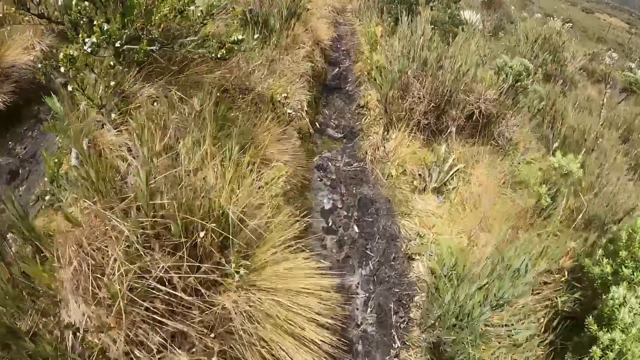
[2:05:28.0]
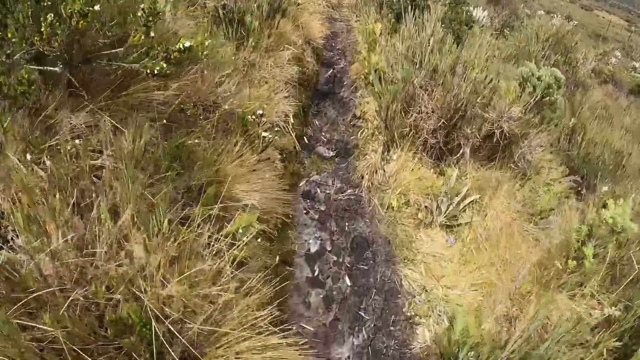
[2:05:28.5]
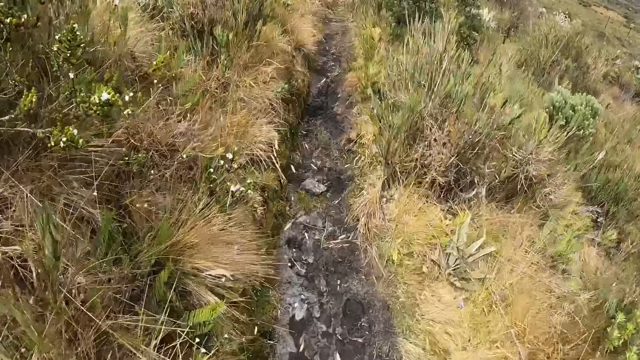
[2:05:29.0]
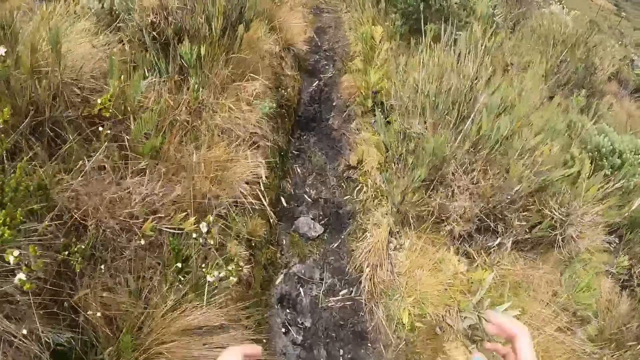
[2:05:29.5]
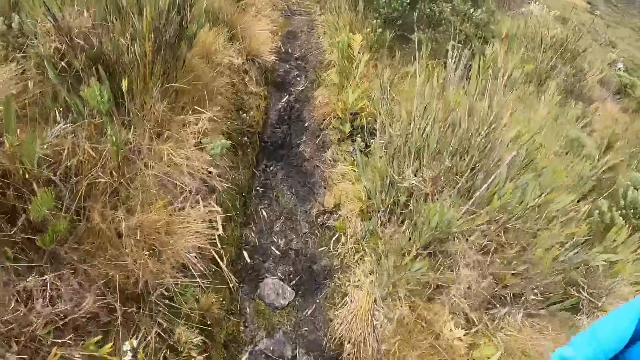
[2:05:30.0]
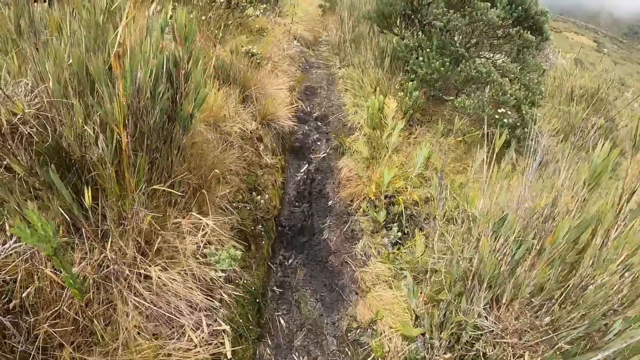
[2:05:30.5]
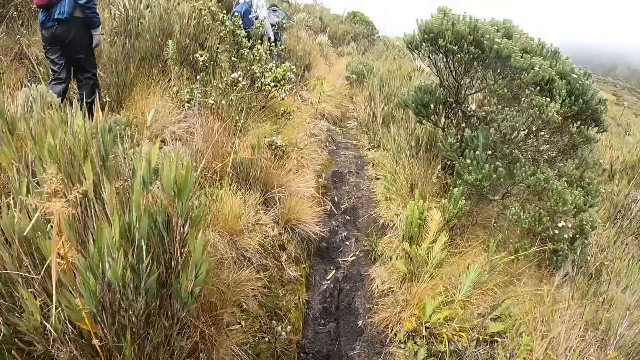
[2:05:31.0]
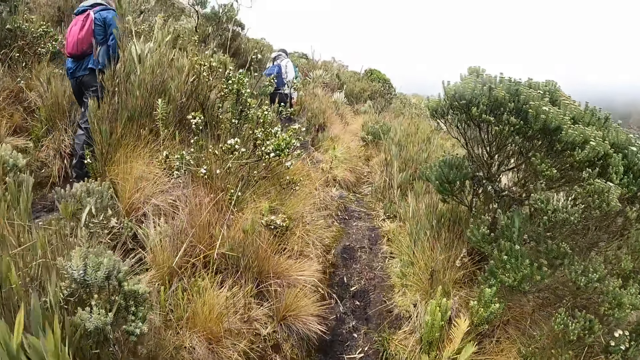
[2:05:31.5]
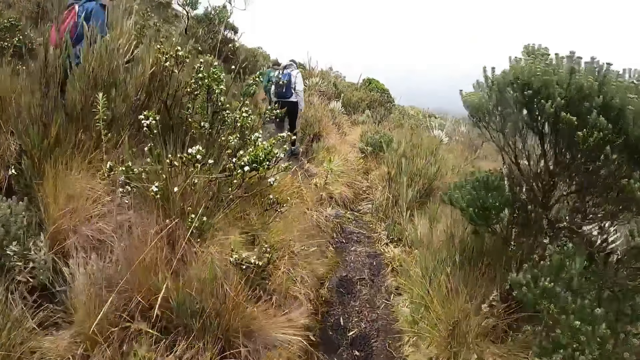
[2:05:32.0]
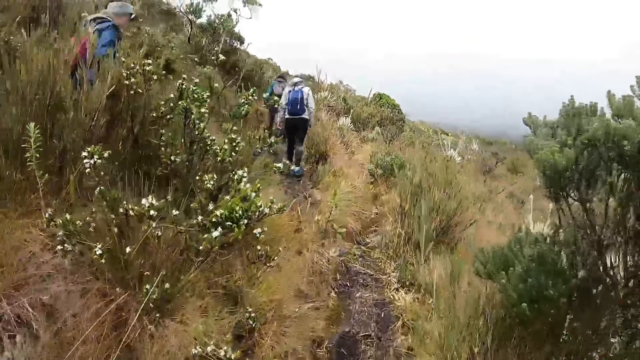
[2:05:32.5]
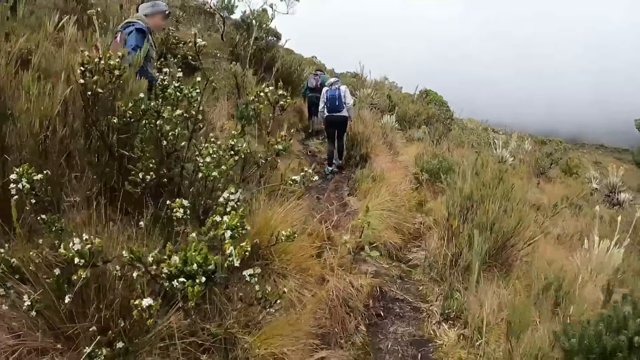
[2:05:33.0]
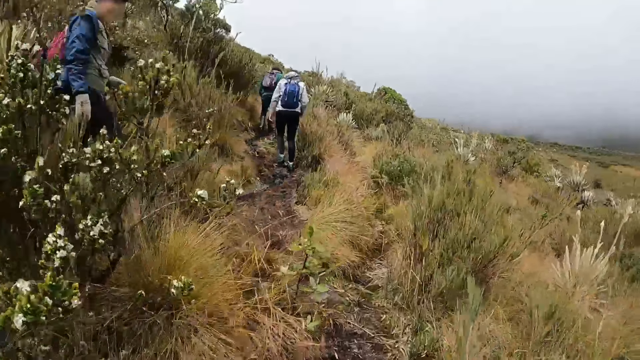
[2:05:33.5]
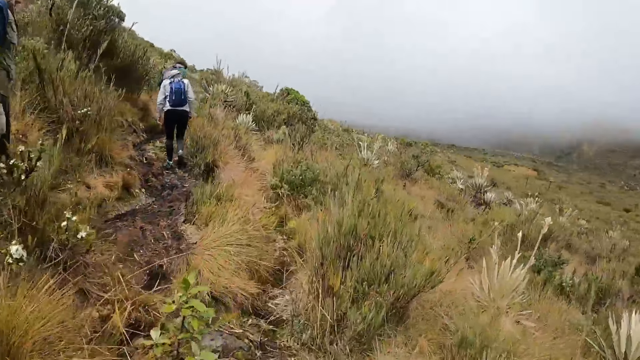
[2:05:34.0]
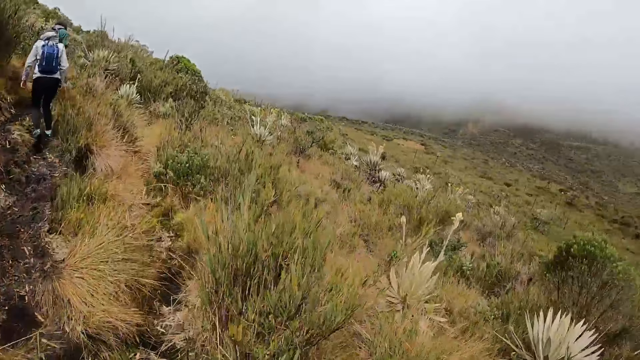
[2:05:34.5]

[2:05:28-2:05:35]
The camera wearer adjusts the camera on his head with both hands.

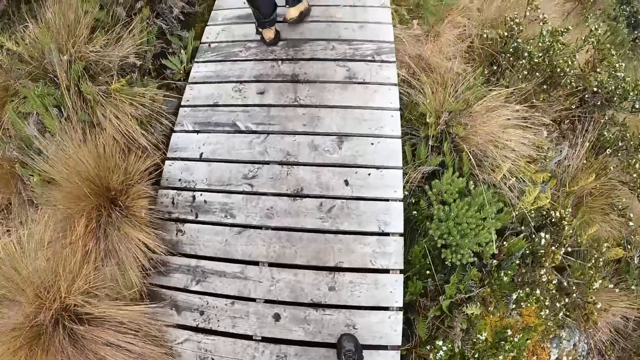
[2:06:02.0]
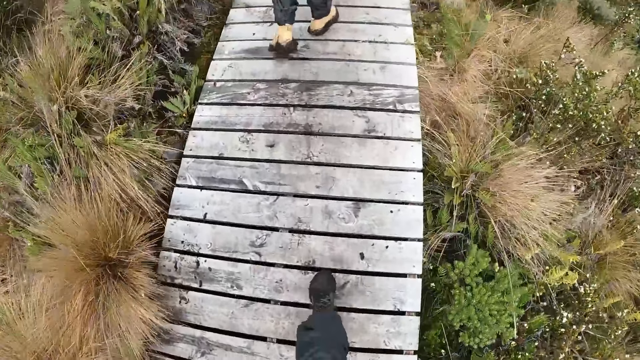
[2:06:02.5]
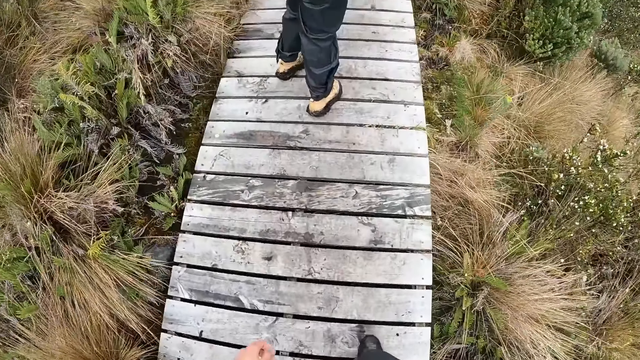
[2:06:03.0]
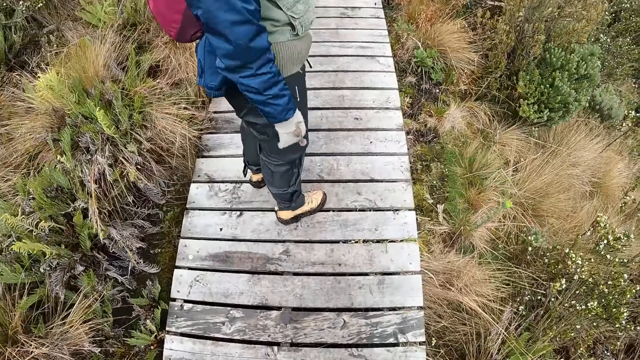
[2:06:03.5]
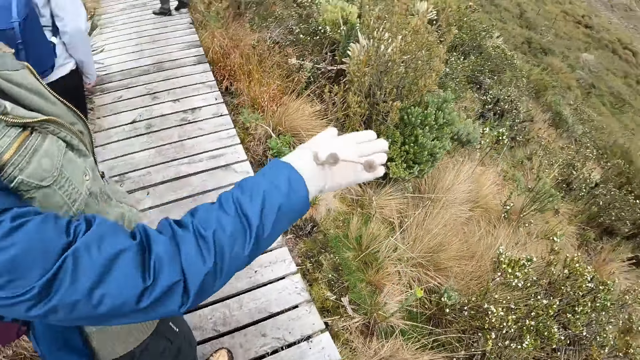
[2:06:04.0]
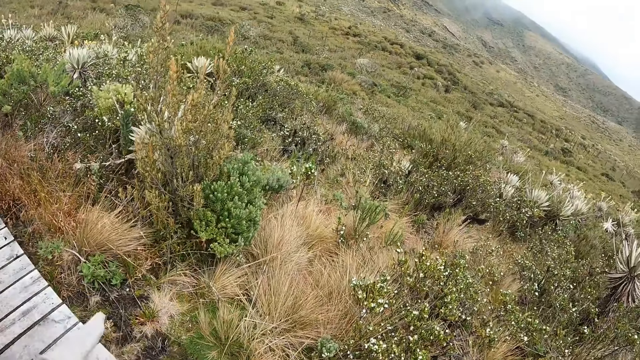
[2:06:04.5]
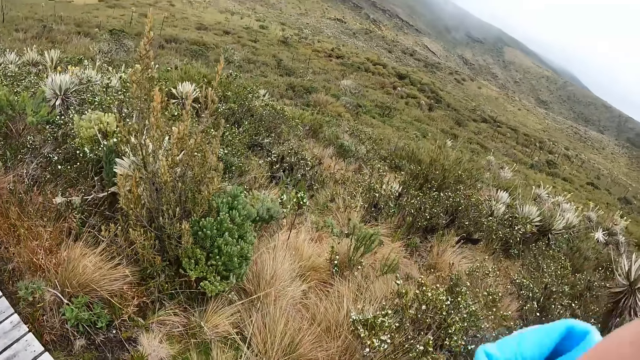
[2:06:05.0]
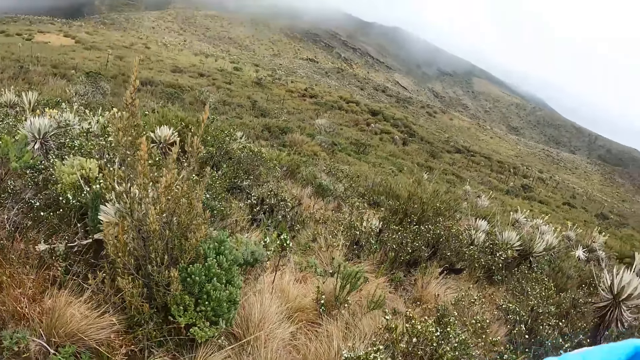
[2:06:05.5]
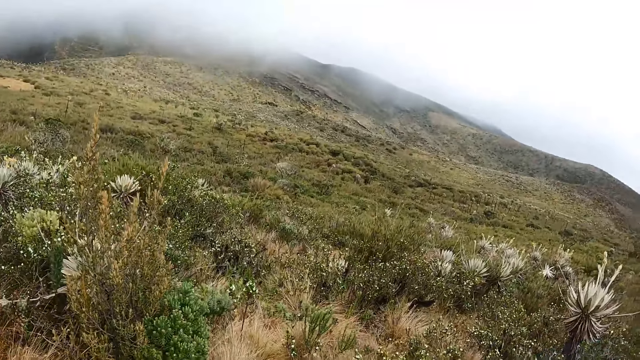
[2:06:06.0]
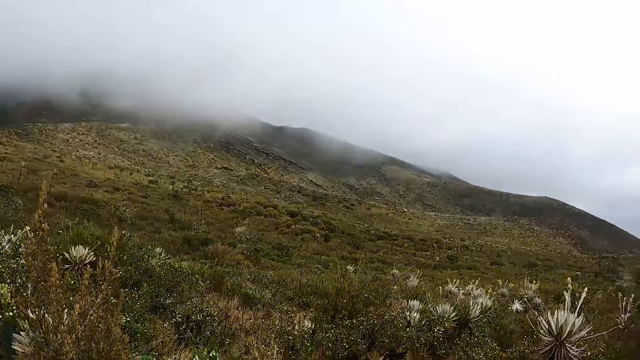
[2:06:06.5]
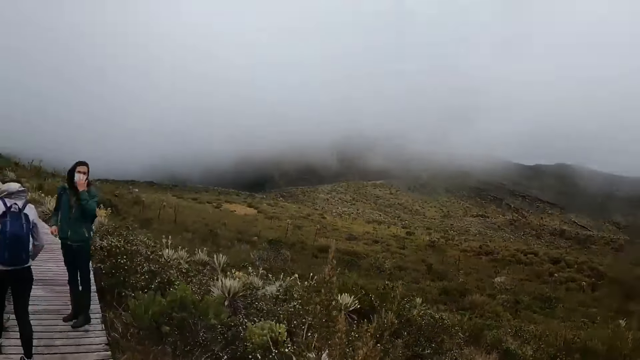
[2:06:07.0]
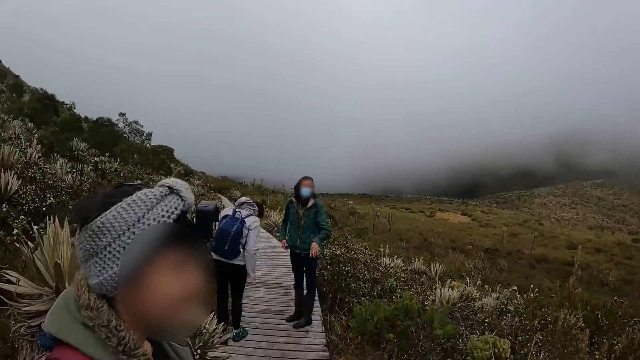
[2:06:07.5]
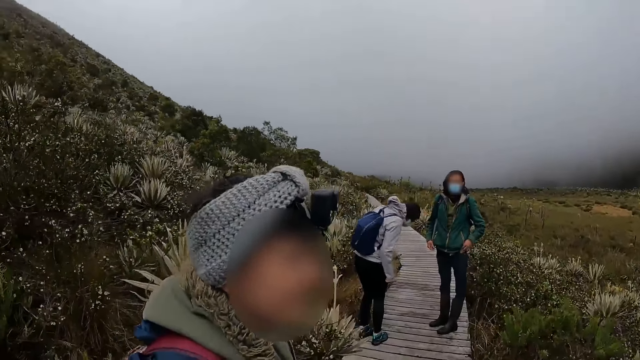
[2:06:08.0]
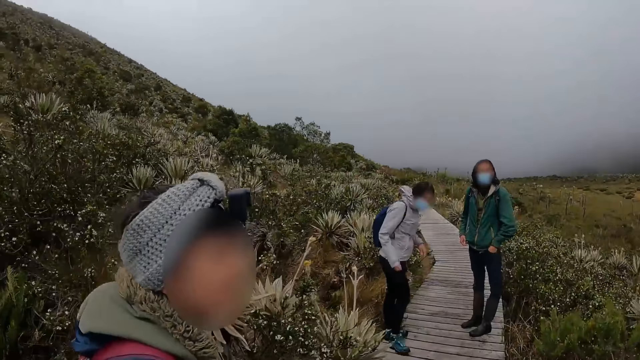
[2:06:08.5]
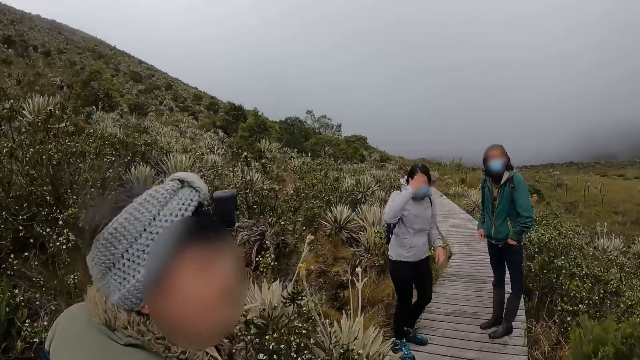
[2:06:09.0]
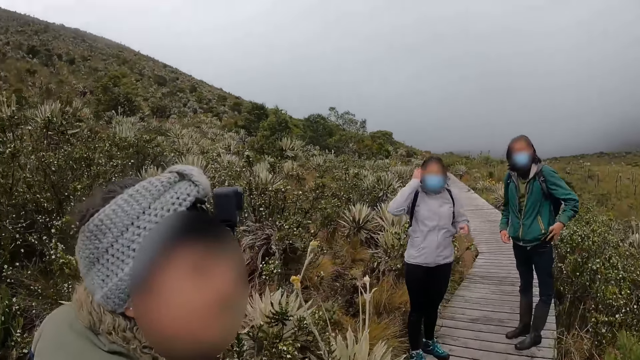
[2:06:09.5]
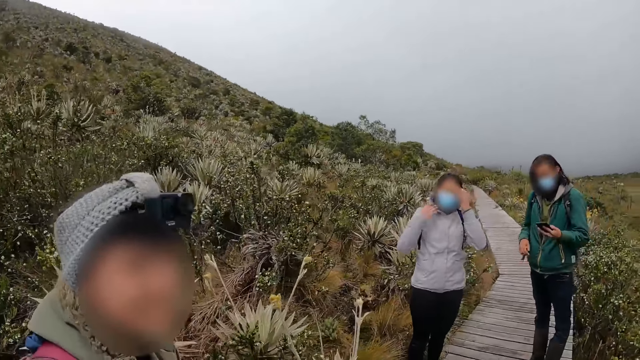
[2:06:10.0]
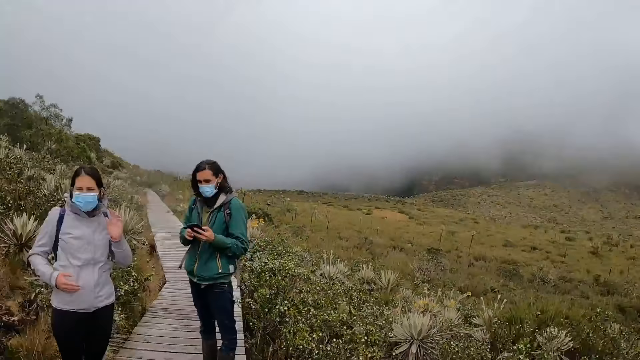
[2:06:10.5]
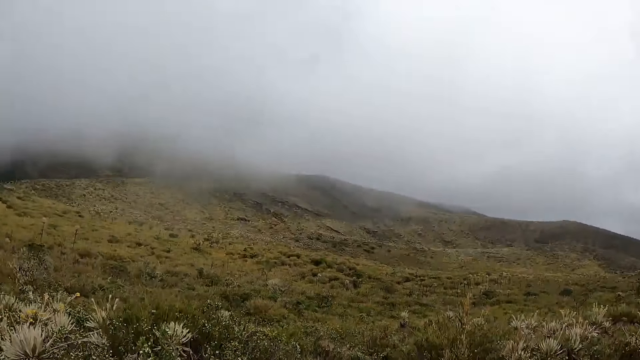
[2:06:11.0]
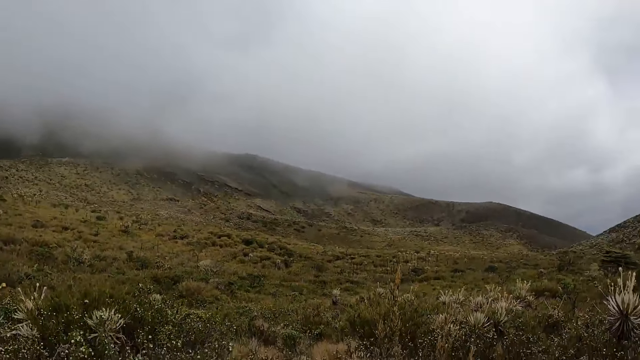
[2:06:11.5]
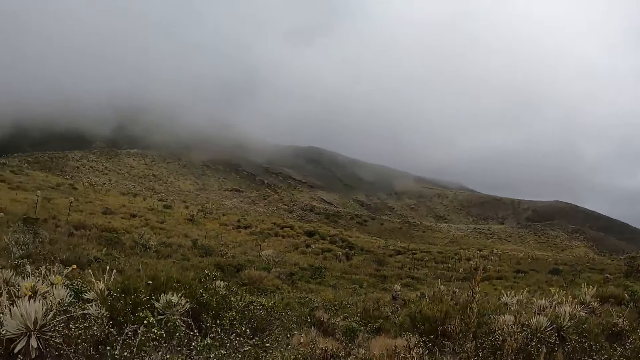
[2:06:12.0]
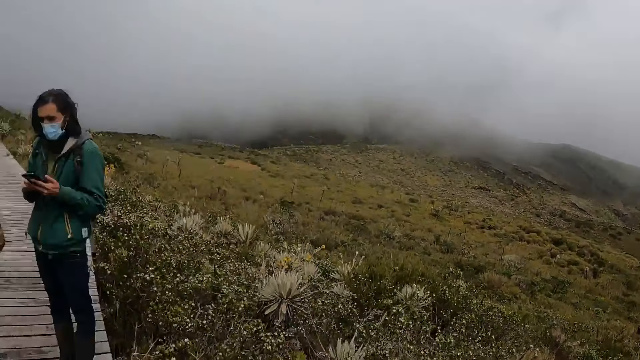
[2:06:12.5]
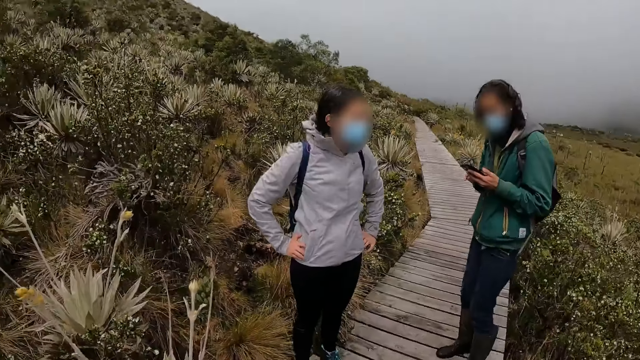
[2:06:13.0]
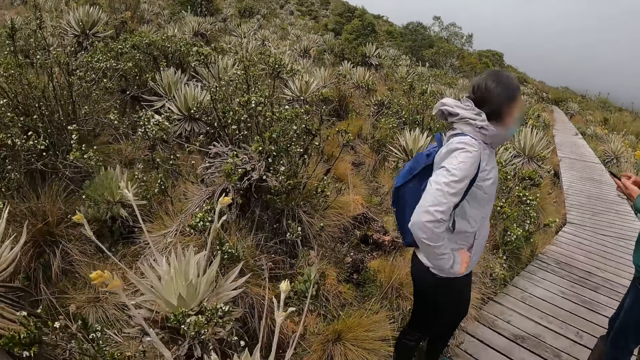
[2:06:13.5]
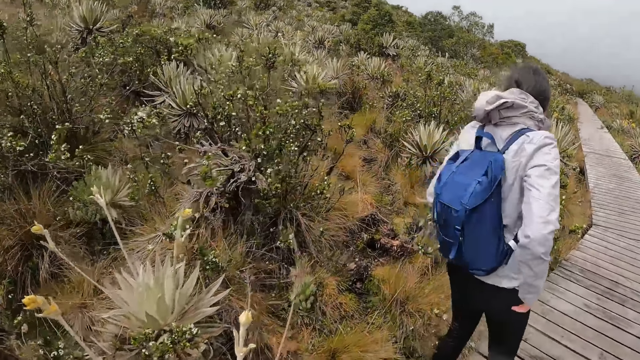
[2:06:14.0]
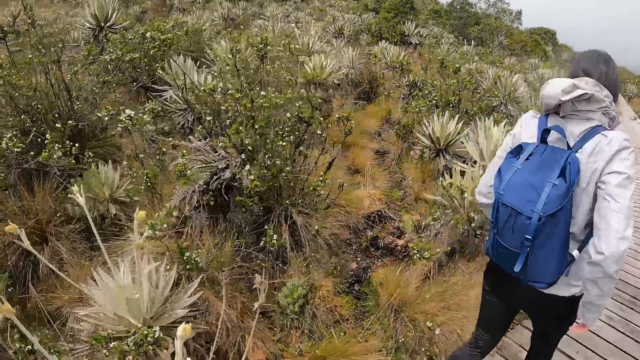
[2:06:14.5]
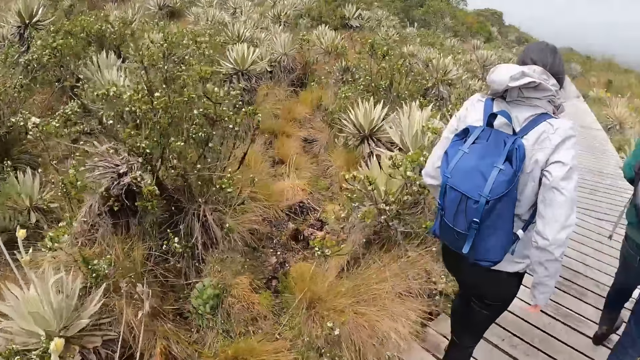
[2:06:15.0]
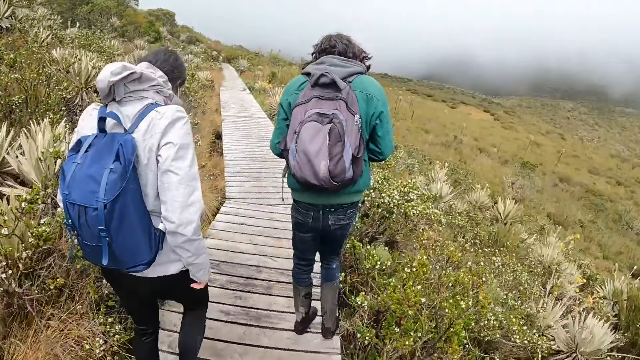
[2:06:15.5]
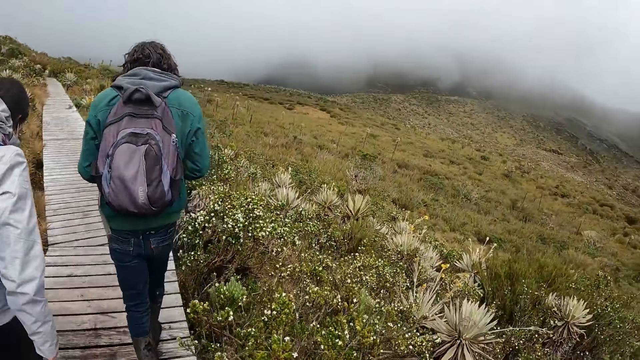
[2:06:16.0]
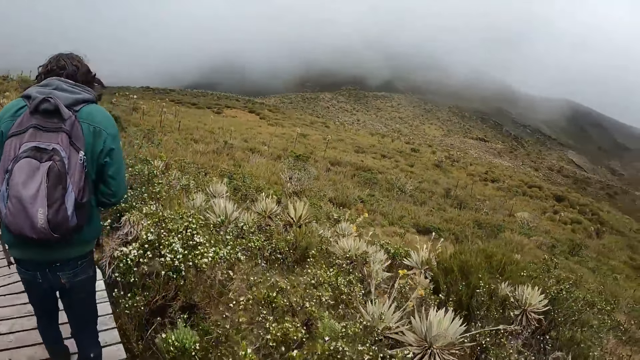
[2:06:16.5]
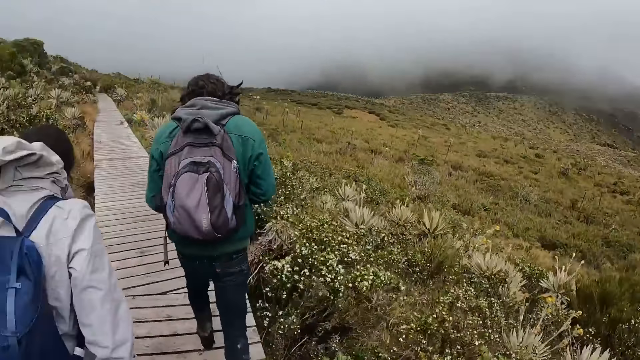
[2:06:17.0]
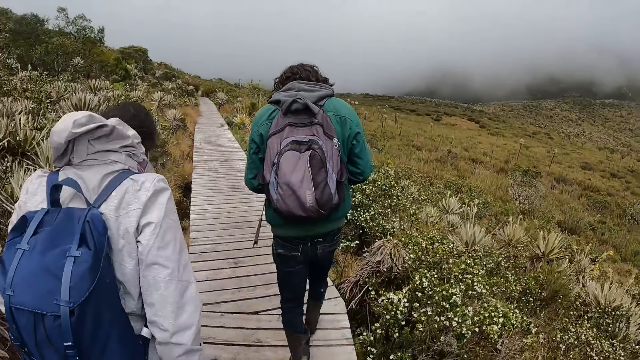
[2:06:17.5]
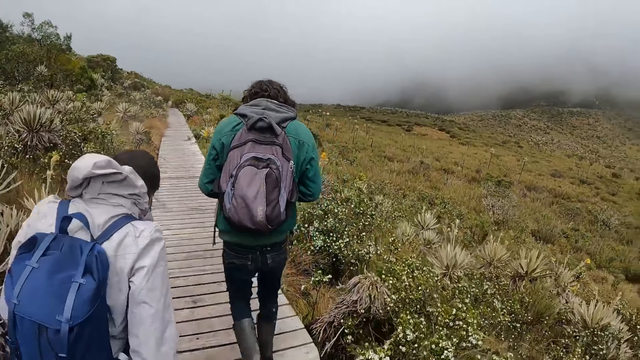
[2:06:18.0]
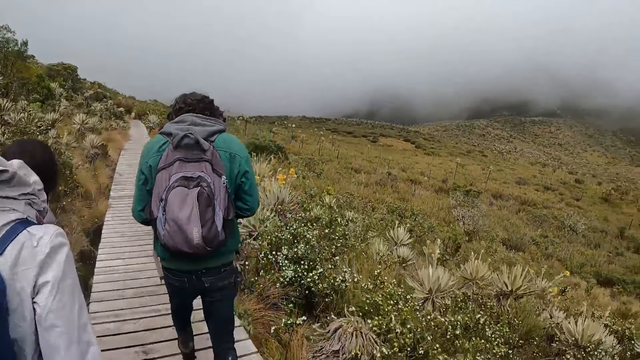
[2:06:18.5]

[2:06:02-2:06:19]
The camera wearer interacts with a man. They walk along the path.
